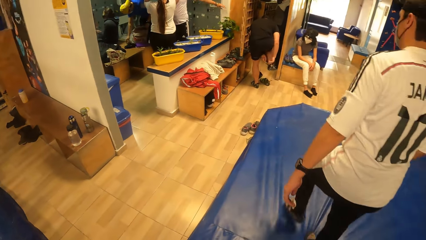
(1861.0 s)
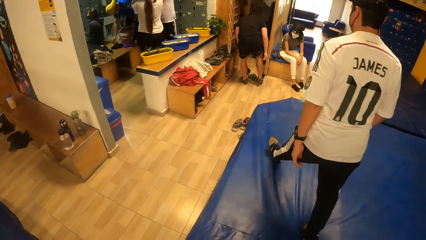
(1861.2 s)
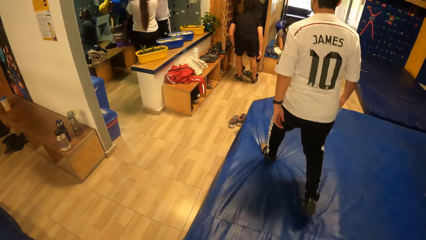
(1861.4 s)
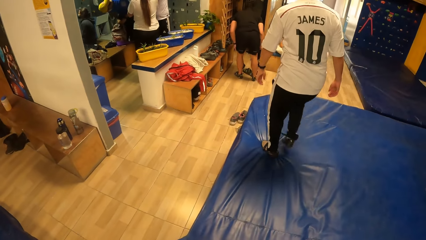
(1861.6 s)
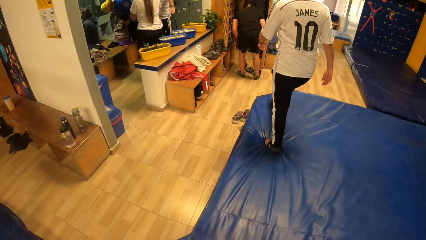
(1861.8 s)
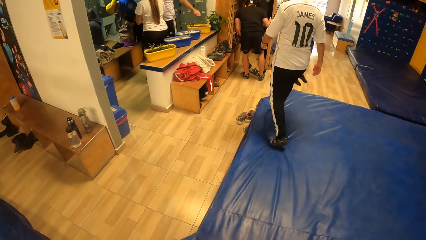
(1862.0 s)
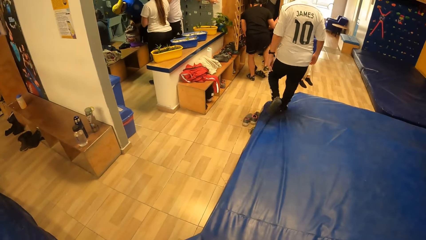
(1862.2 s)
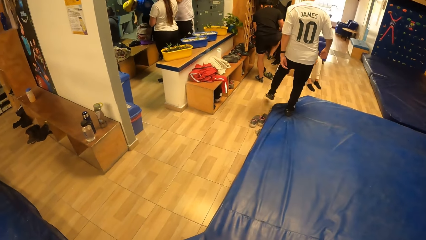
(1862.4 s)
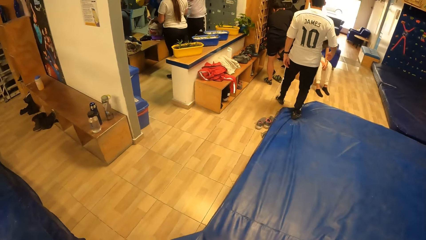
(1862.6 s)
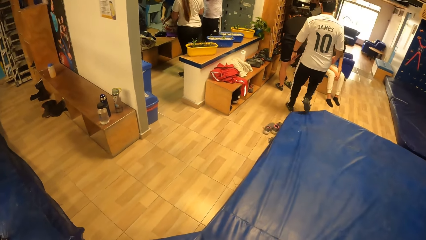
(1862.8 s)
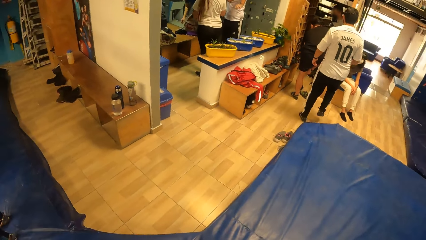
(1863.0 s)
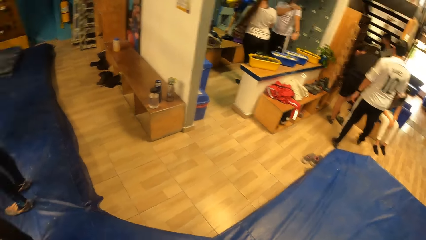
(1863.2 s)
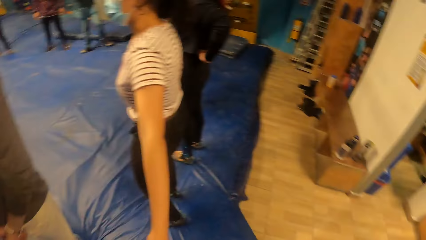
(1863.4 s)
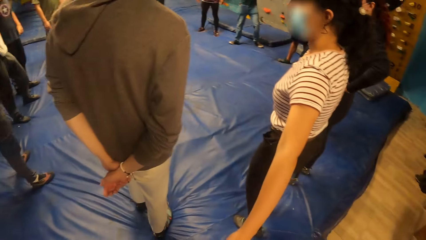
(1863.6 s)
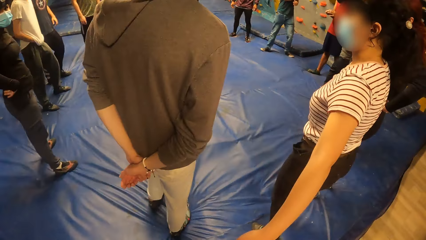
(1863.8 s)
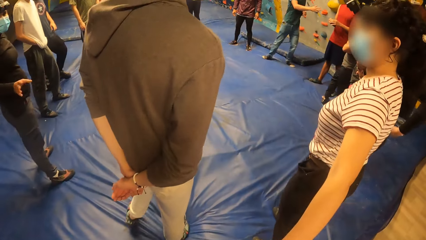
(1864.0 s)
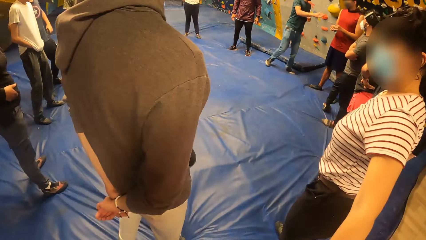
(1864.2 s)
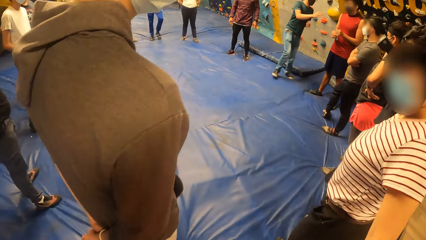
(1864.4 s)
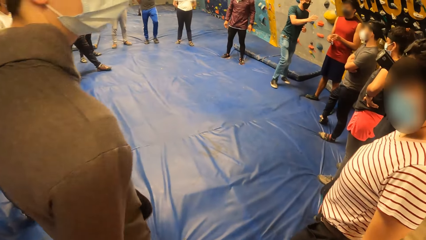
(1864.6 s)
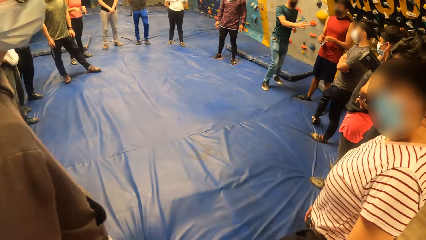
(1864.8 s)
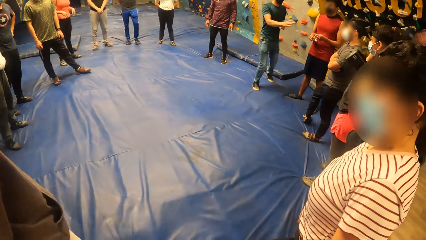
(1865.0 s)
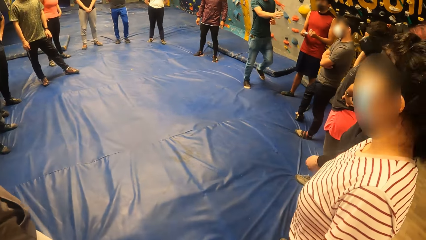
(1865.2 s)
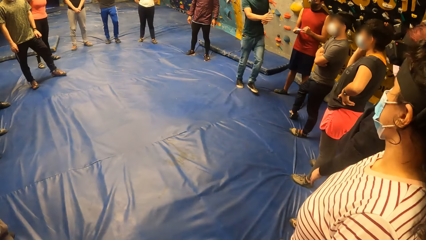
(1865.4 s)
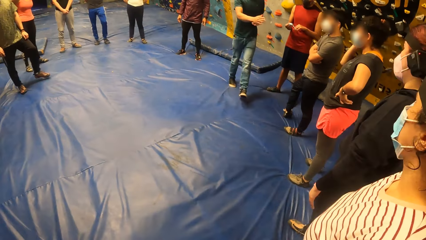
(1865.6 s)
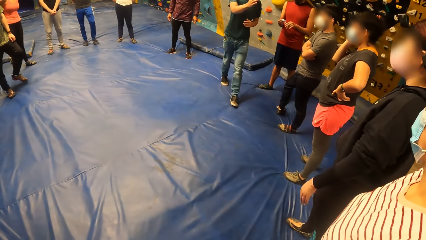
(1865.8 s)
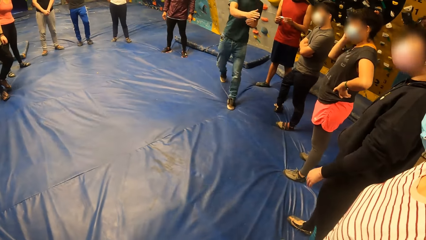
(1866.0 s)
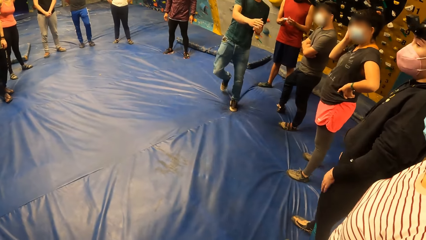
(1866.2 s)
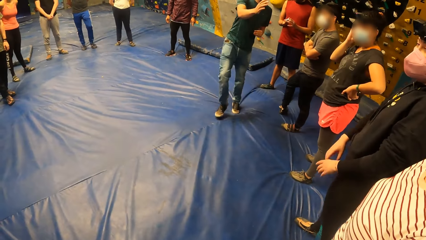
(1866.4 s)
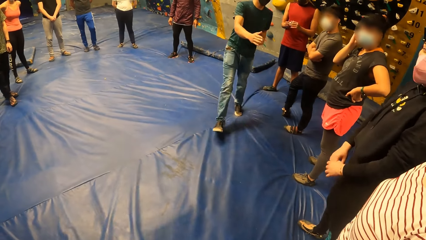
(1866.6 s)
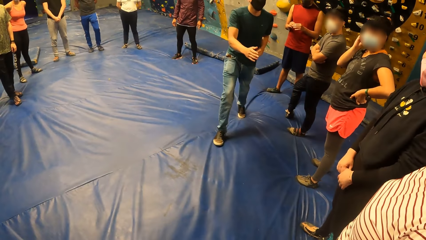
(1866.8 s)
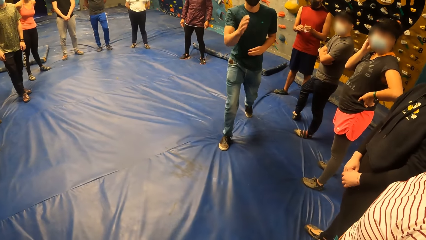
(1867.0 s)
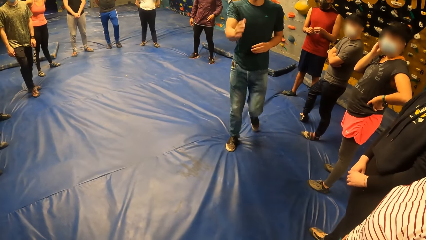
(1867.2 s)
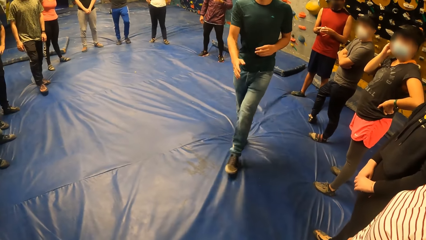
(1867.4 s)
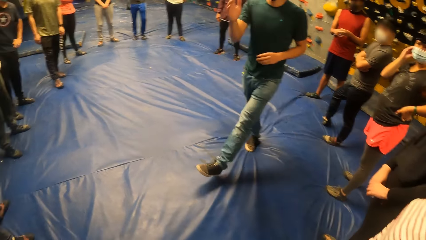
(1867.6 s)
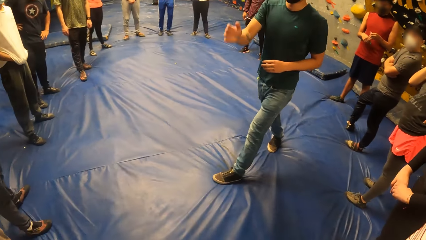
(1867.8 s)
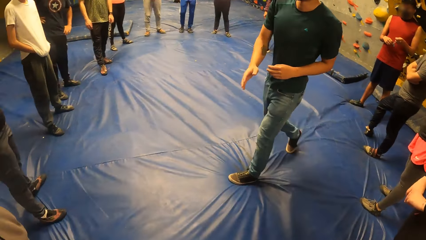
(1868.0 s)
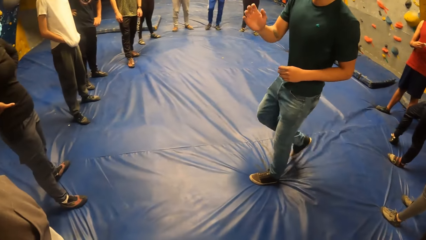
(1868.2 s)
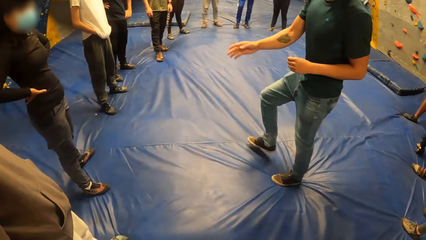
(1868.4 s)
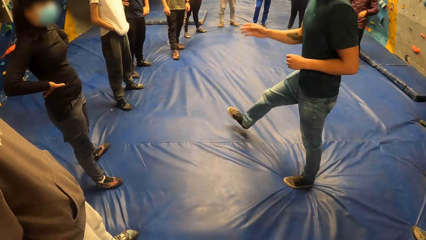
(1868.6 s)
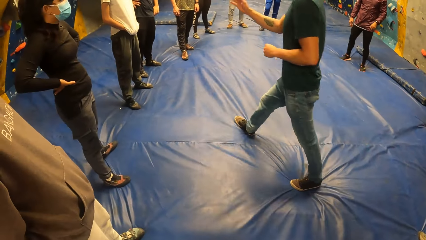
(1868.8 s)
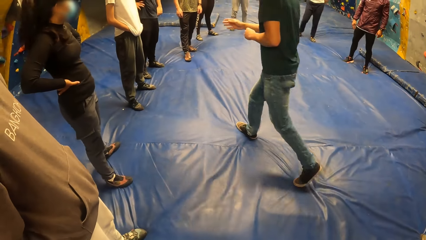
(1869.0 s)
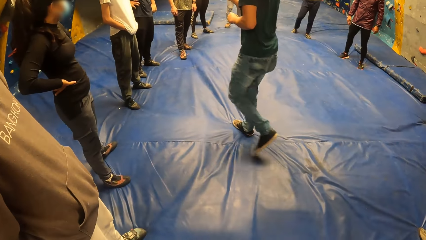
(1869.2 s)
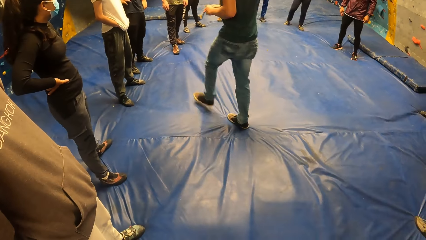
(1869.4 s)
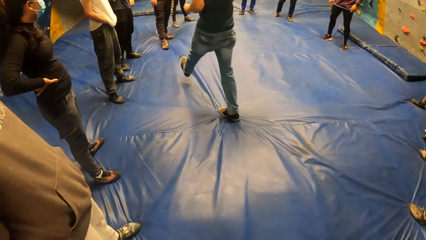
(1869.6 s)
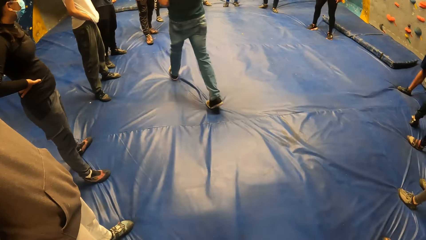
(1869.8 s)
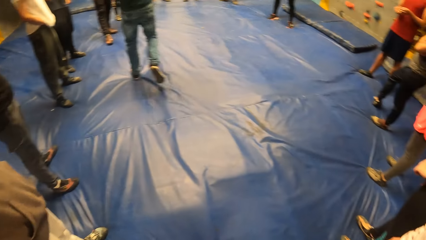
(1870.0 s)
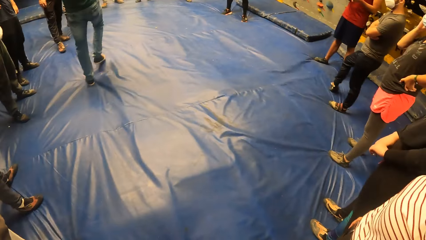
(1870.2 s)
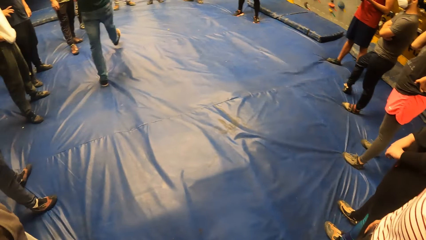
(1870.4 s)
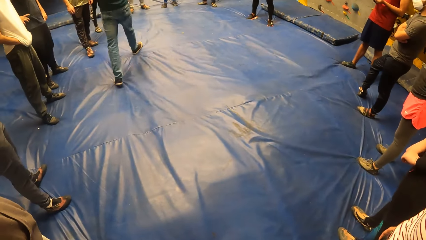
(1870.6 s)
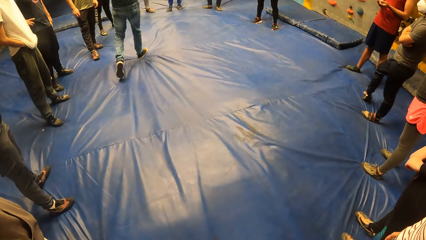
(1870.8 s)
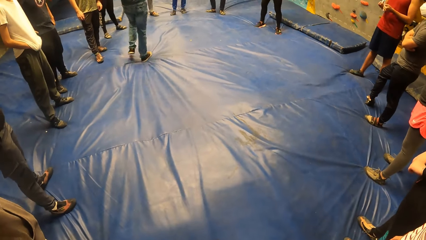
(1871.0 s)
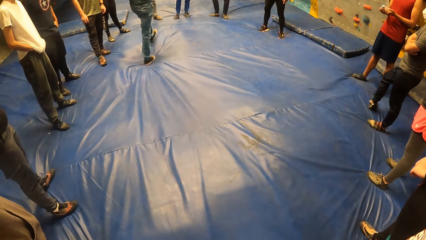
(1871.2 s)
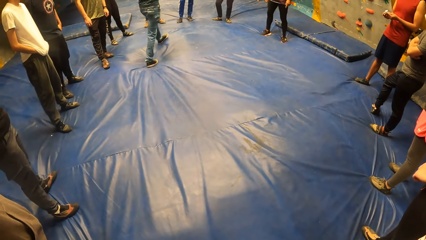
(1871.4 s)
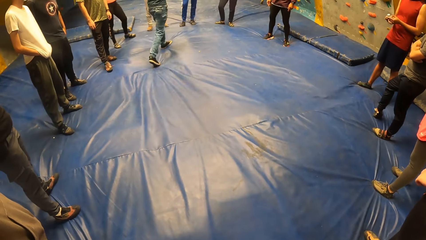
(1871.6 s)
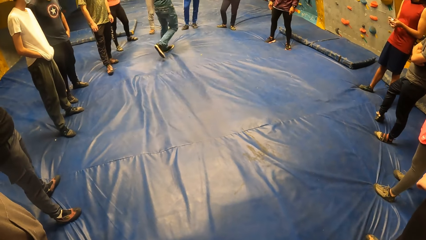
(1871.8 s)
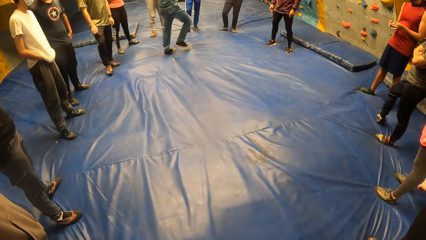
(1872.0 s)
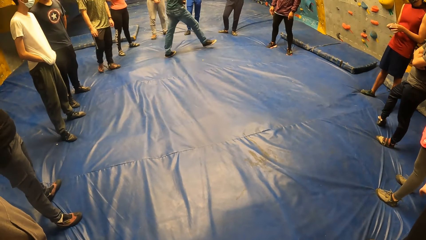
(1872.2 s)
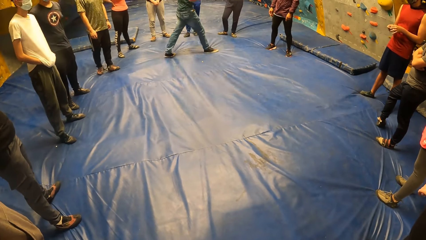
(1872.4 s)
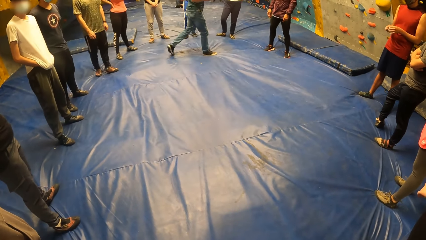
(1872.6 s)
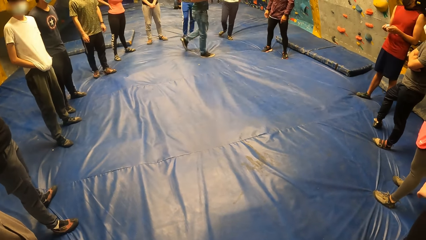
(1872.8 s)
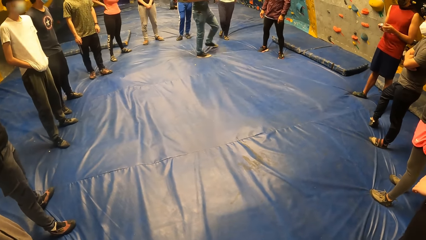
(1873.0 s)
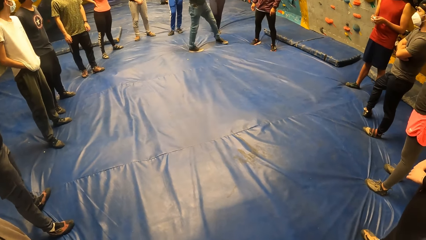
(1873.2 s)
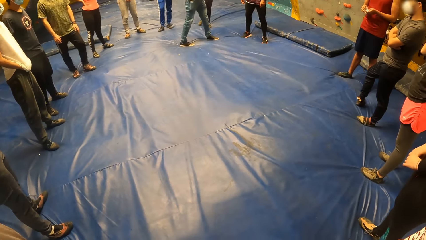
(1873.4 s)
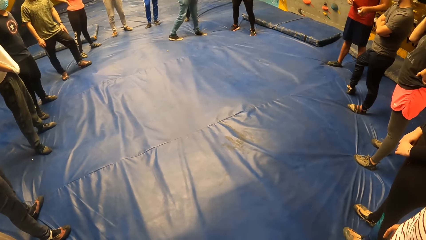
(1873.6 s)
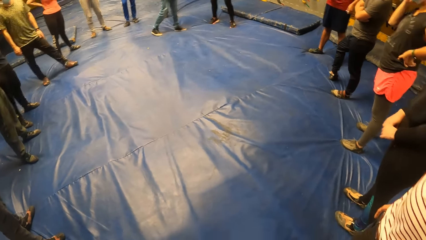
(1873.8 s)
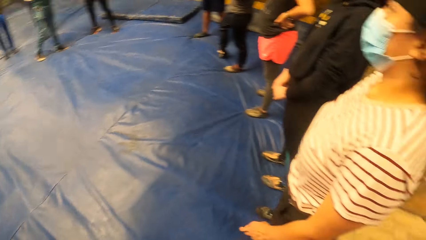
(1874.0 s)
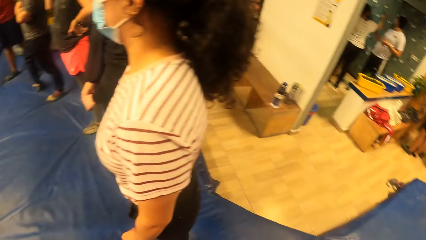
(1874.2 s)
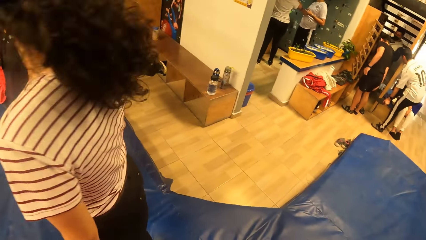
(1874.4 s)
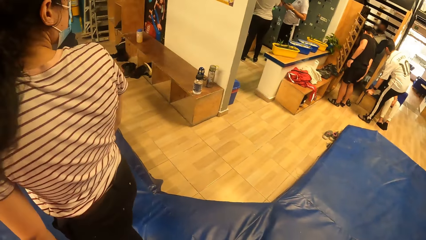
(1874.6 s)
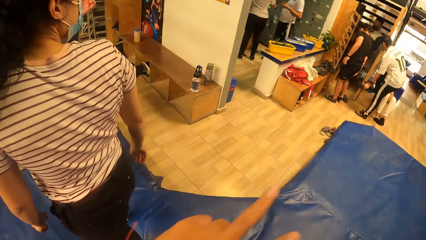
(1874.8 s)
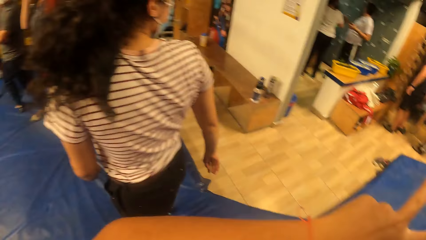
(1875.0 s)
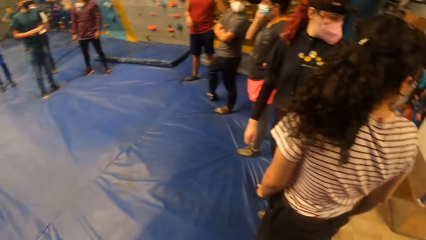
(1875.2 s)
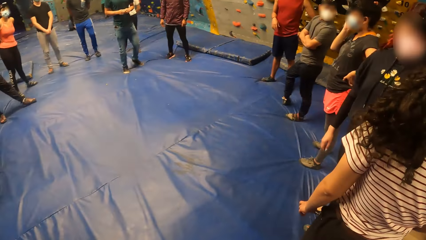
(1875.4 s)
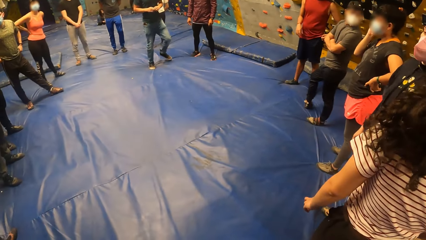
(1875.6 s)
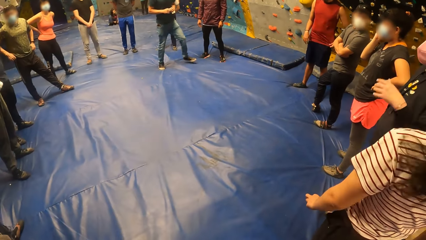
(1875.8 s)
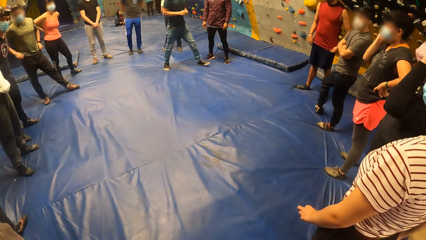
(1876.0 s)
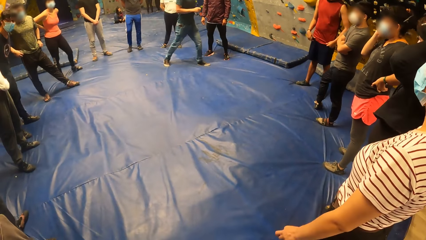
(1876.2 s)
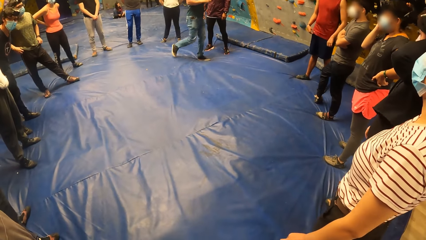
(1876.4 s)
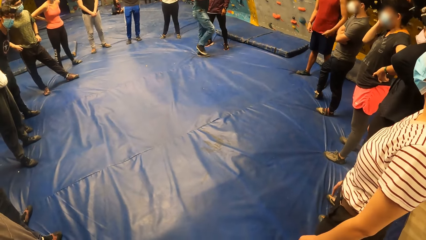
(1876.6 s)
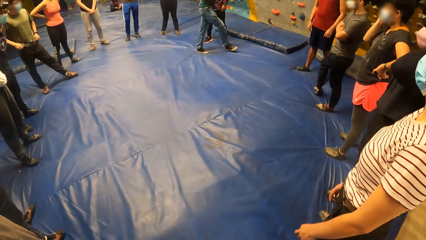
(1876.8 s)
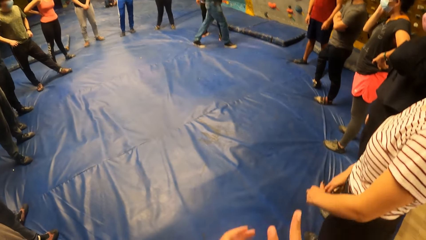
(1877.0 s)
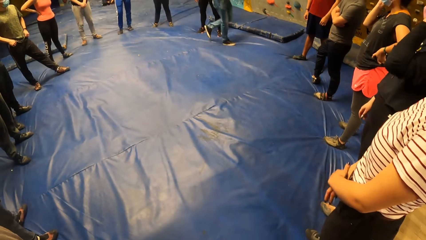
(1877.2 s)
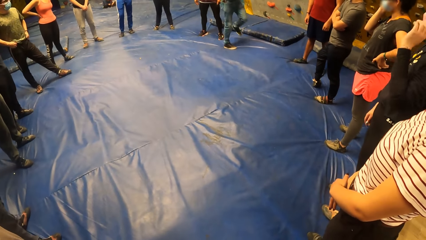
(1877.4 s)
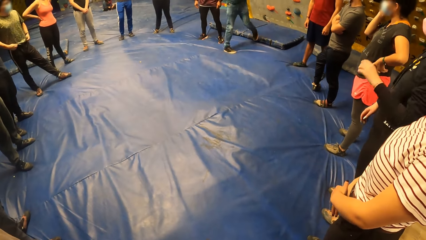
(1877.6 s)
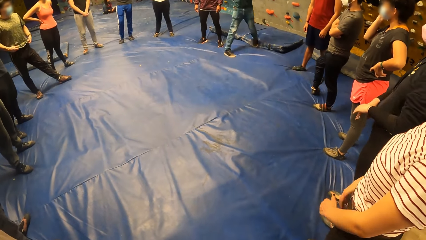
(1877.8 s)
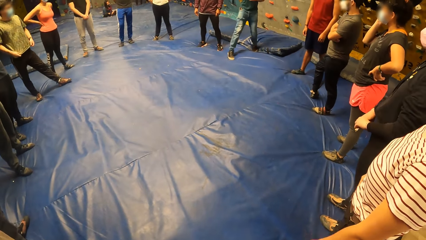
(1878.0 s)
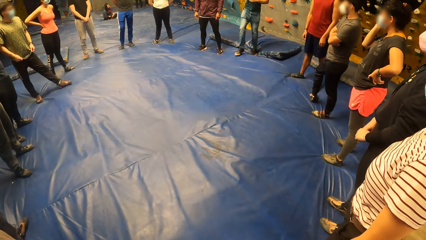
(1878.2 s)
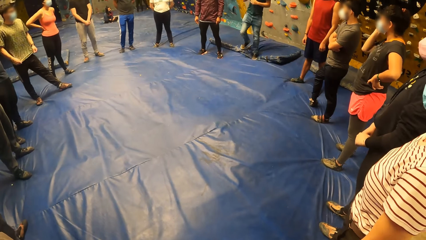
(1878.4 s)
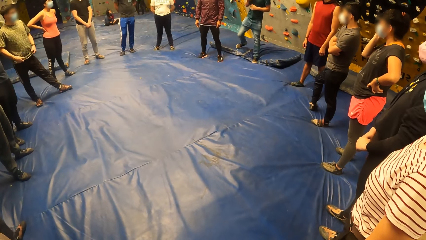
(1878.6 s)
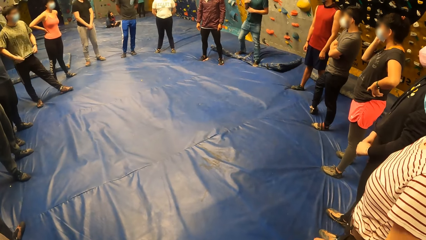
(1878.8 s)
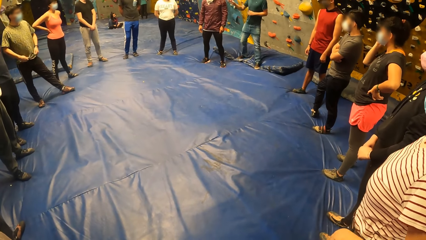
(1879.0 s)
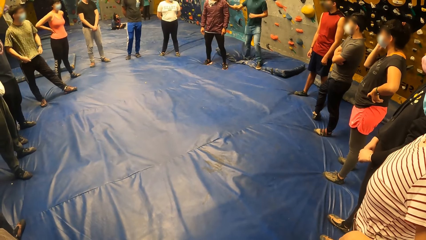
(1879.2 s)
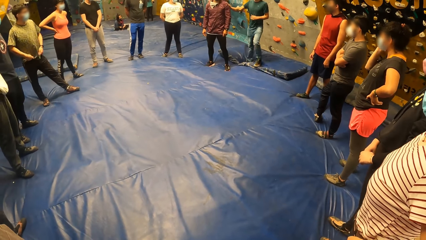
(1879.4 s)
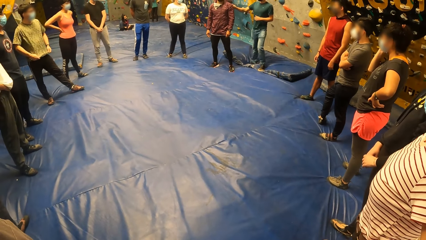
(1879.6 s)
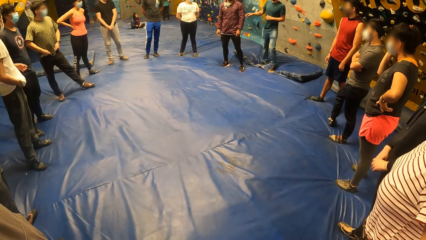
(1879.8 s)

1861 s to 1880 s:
The camera wearer walks around and looks around. A man instructs the camera wearer and a group of people. The camera wearer points a finger and looks around. They move a hand and look around.
